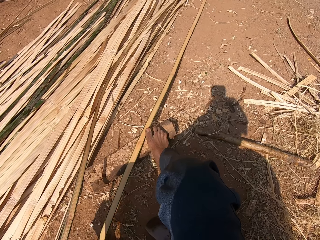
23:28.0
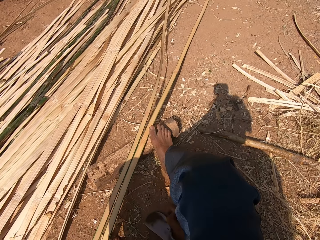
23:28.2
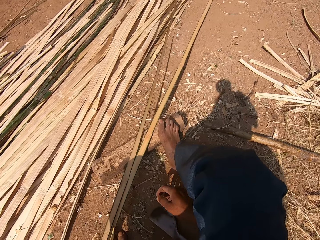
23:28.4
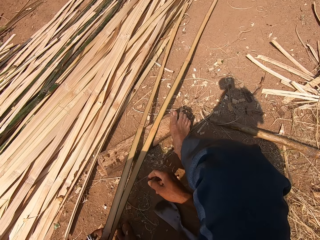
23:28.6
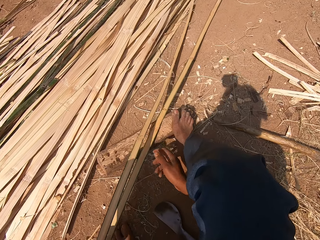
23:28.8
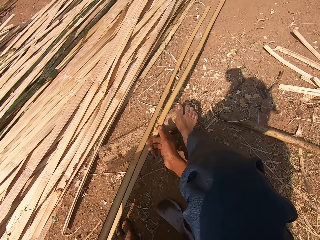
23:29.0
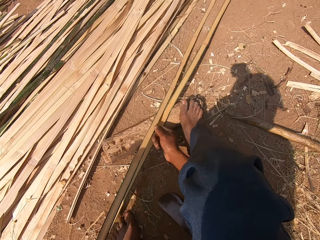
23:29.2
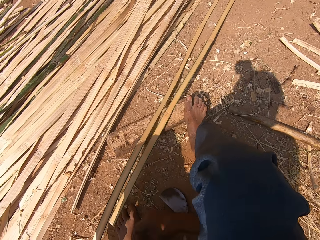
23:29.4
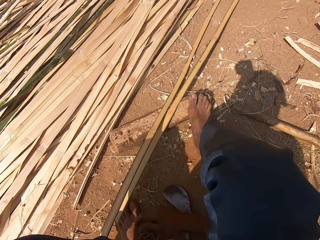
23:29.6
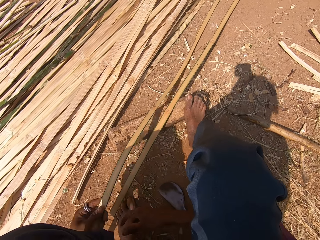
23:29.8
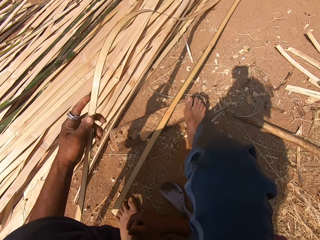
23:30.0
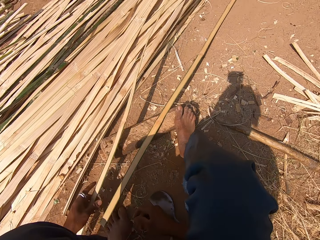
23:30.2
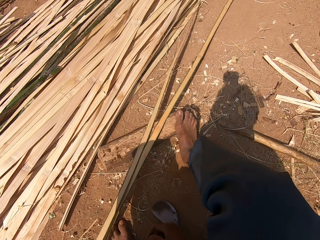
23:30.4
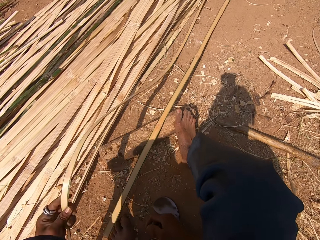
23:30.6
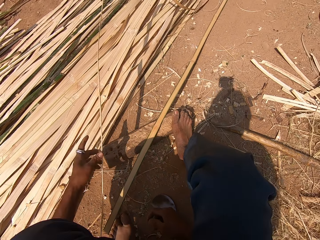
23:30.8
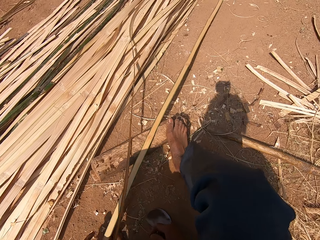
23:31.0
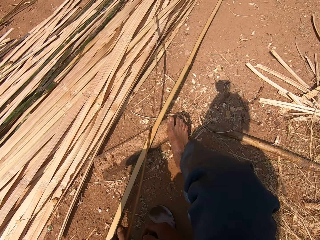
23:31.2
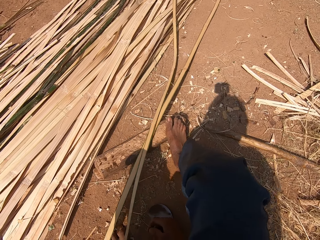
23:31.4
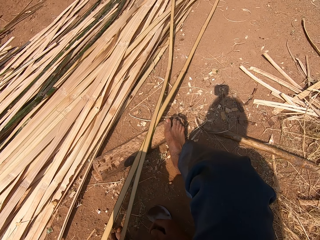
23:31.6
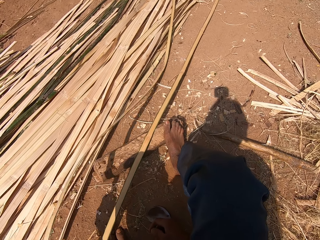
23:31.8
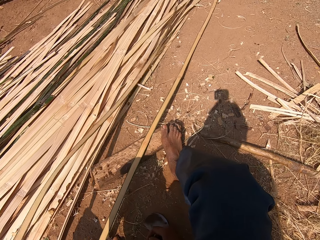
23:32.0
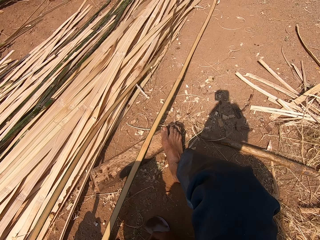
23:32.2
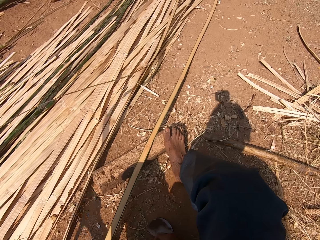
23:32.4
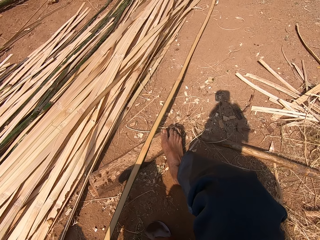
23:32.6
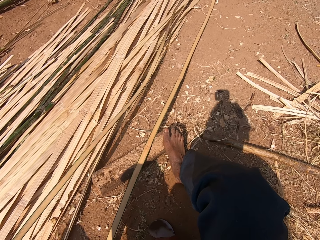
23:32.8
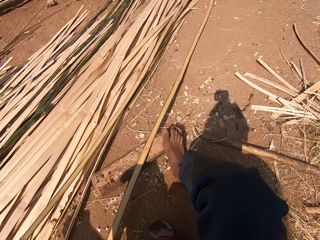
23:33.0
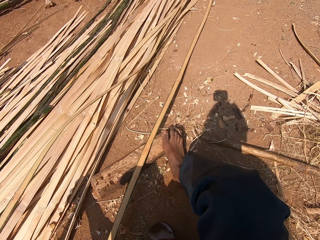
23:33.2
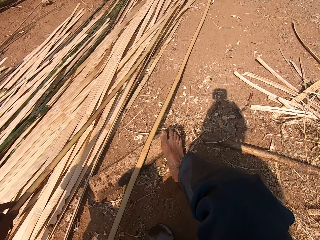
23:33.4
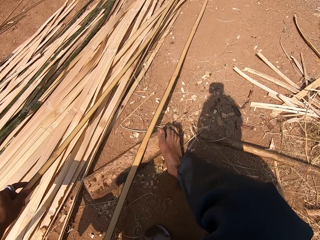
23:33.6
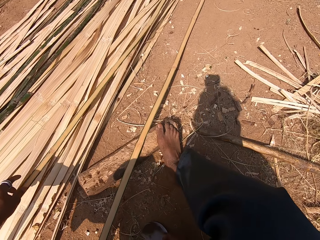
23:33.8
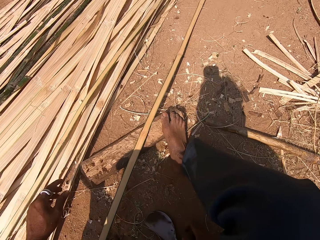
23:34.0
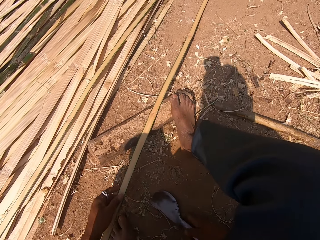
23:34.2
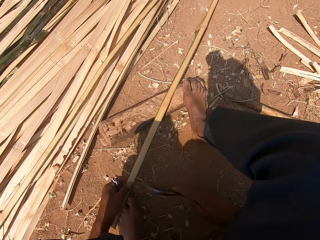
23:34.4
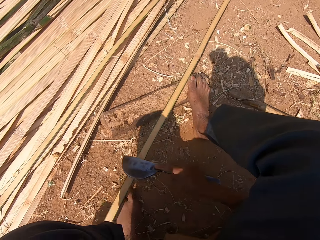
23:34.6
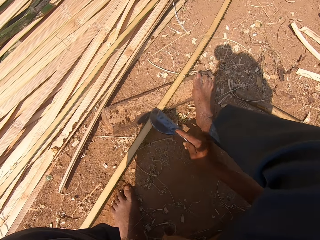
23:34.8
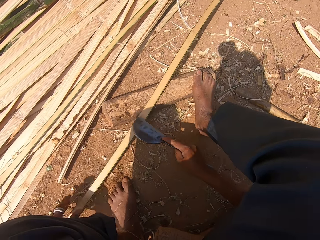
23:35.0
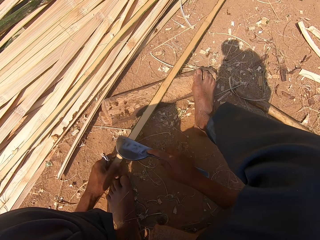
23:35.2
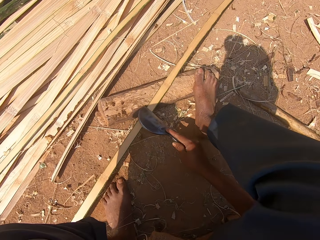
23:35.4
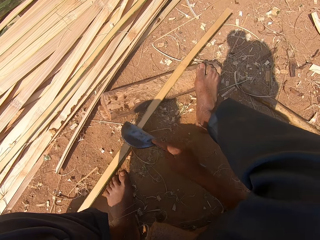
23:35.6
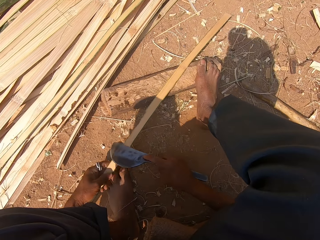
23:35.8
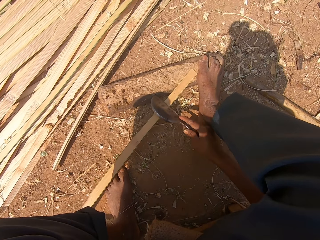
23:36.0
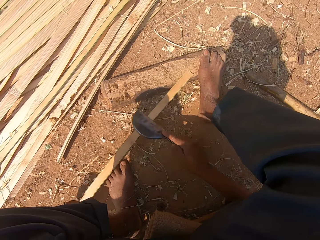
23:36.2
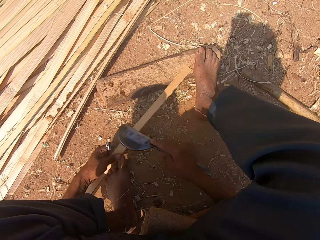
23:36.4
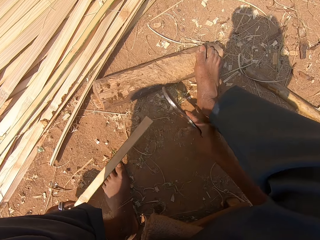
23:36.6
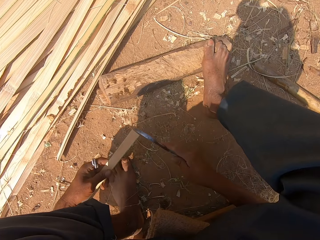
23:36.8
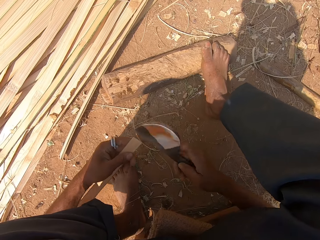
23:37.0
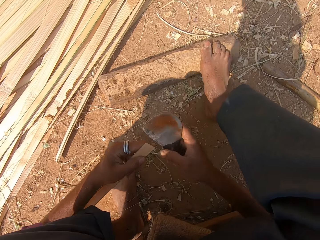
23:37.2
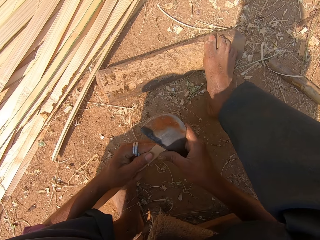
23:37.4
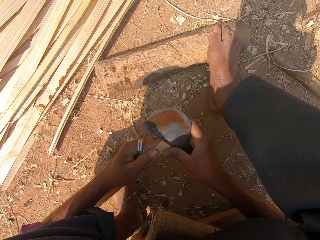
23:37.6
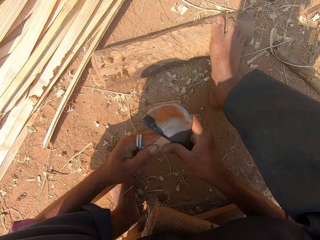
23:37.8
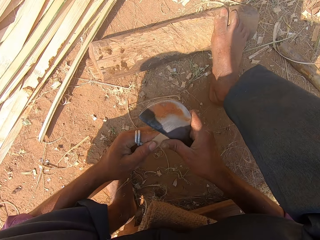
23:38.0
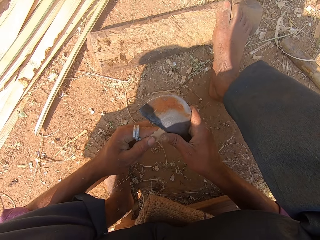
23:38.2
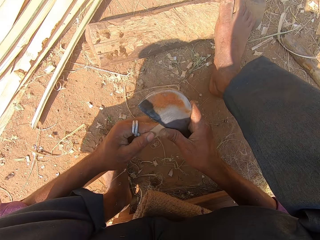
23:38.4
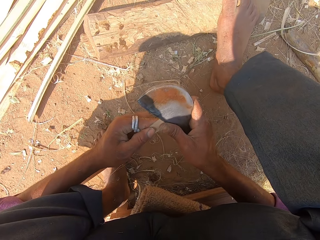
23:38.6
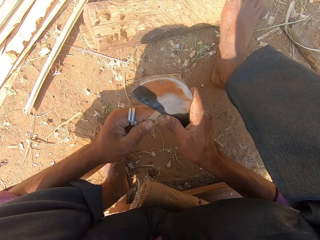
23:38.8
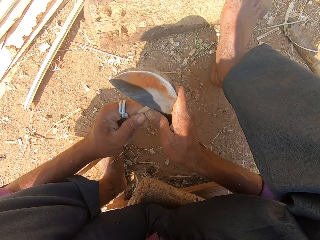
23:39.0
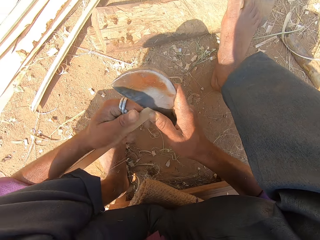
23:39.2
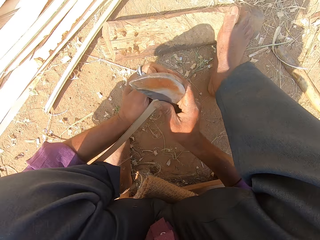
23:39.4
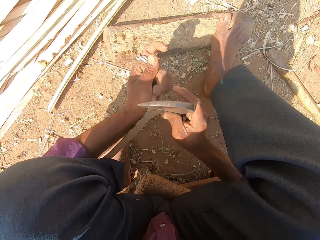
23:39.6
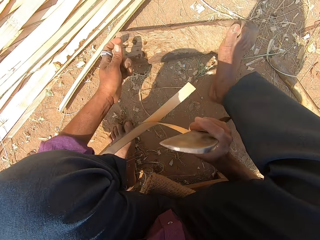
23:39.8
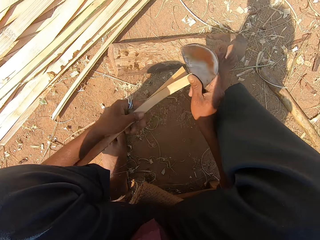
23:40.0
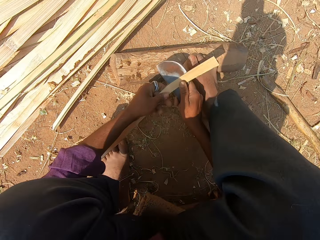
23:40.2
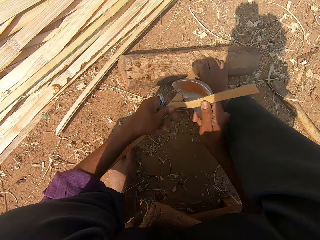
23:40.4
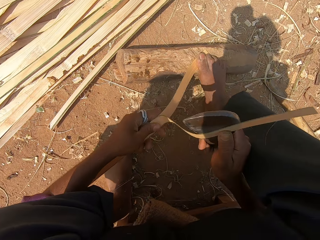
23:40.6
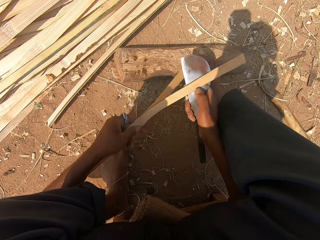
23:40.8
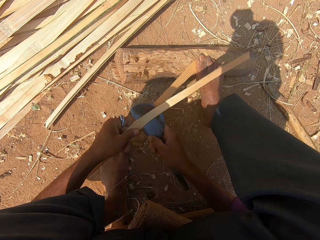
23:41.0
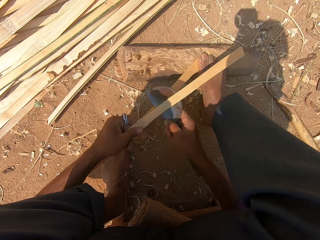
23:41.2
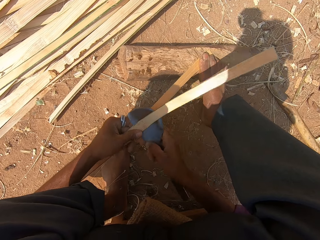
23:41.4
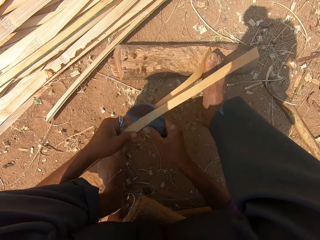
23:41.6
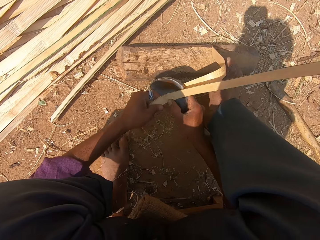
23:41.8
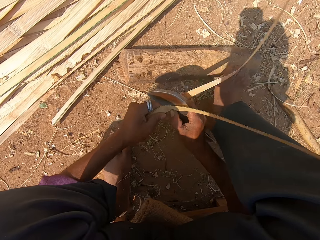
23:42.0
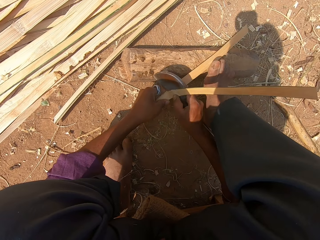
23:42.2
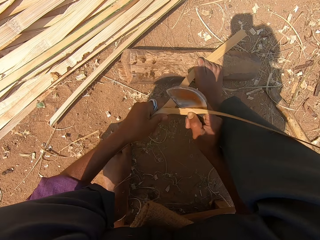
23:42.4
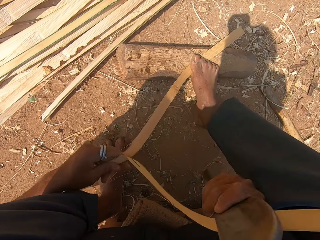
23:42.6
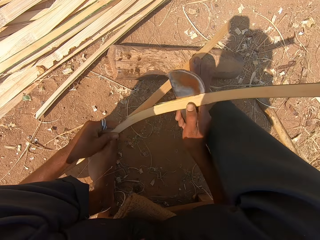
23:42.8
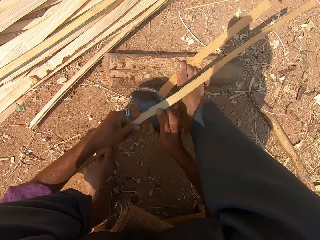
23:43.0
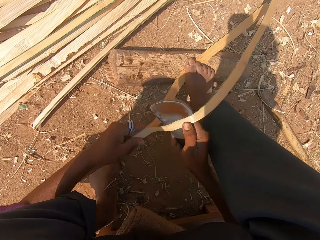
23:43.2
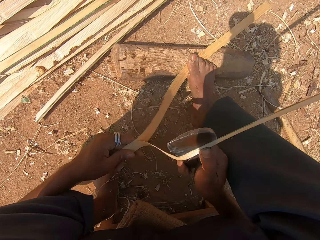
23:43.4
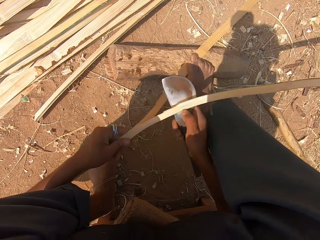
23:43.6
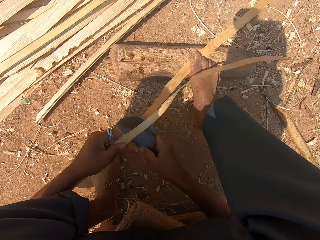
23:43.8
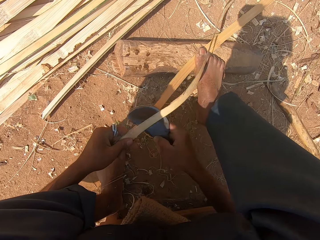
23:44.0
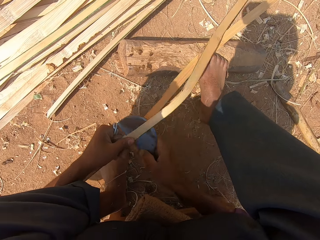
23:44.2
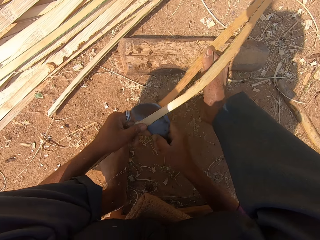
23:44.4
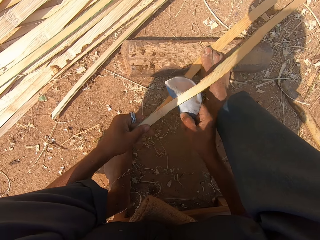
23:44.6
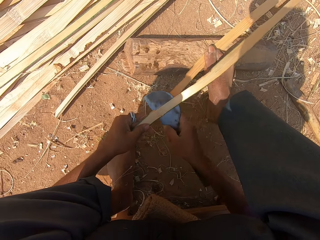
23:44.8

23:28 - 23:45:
The camera wearer places the bamboo on the ground. They smoothen the bamboo stick with a knife. They remove the remaining bamboo. They divide the bamboo with a curved knife.

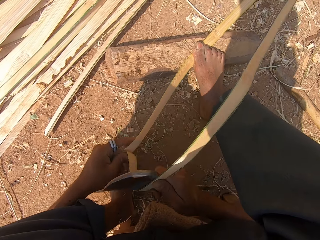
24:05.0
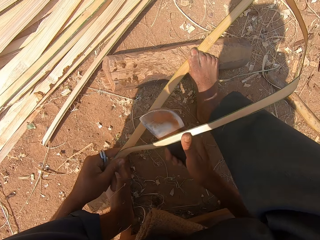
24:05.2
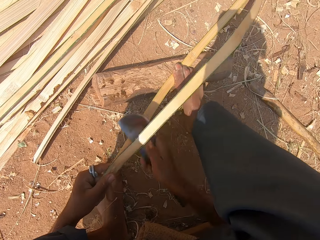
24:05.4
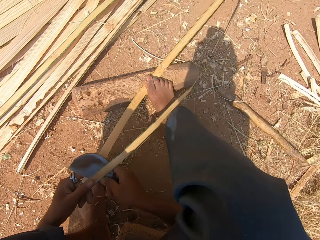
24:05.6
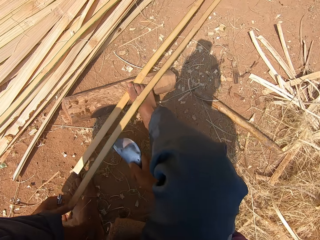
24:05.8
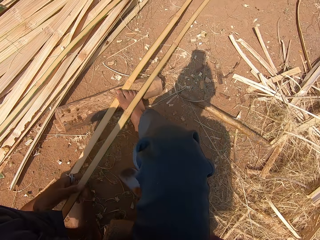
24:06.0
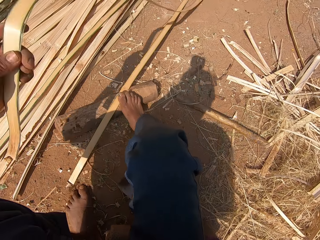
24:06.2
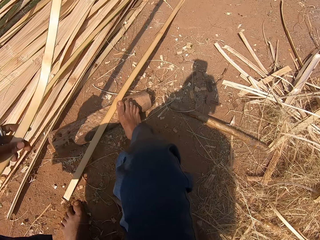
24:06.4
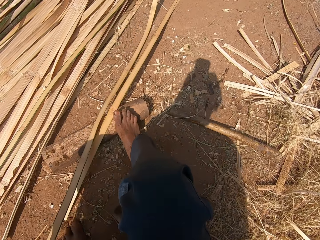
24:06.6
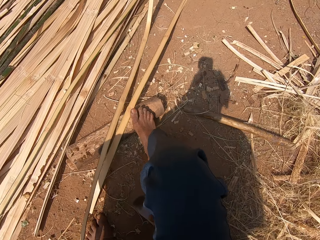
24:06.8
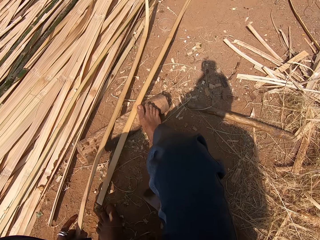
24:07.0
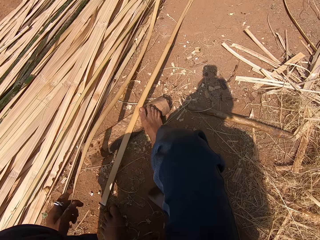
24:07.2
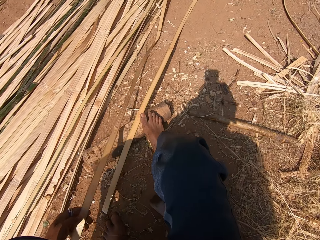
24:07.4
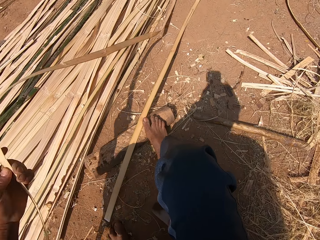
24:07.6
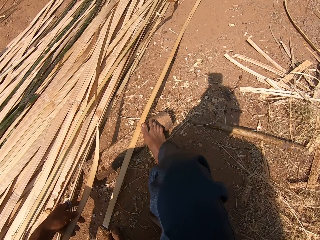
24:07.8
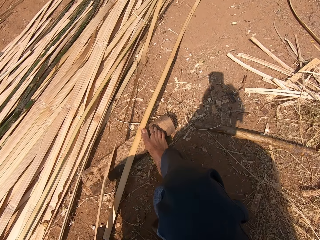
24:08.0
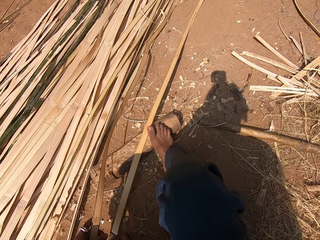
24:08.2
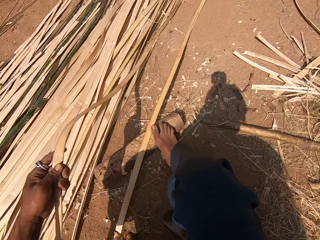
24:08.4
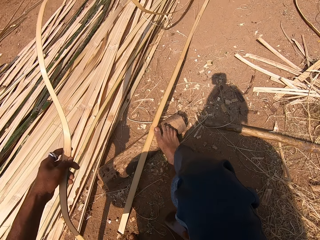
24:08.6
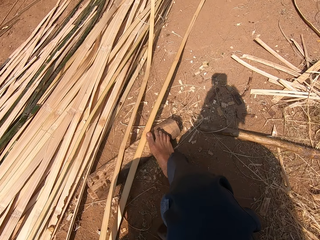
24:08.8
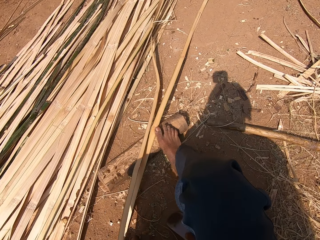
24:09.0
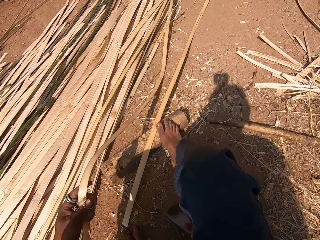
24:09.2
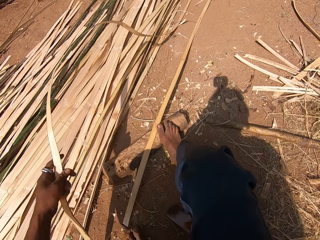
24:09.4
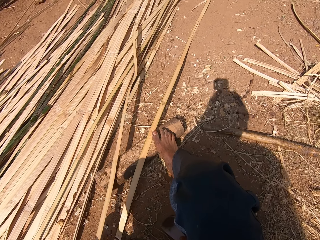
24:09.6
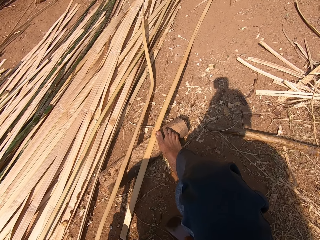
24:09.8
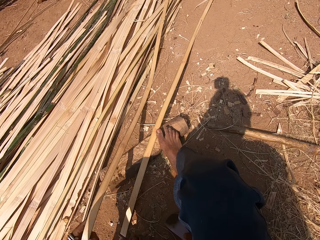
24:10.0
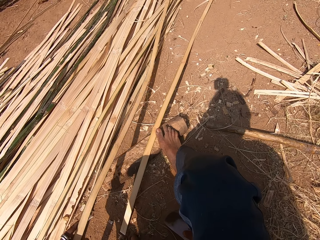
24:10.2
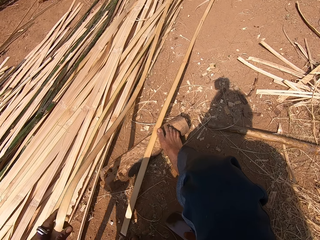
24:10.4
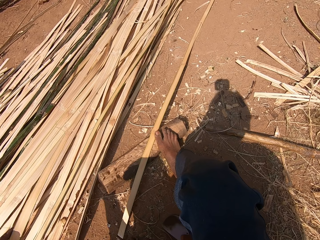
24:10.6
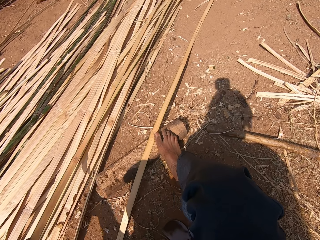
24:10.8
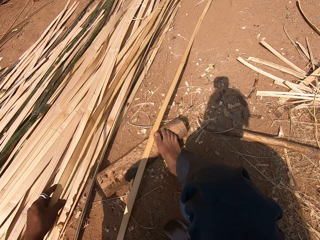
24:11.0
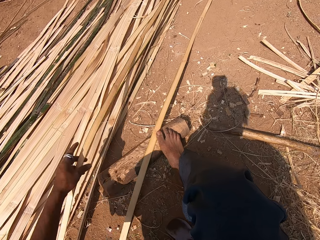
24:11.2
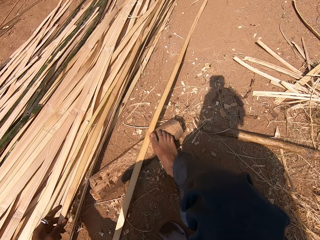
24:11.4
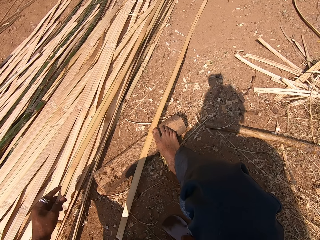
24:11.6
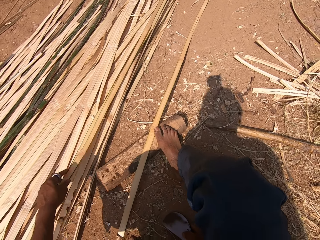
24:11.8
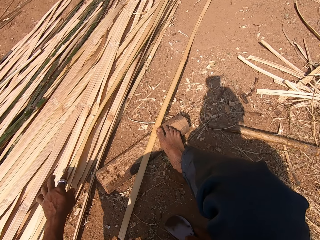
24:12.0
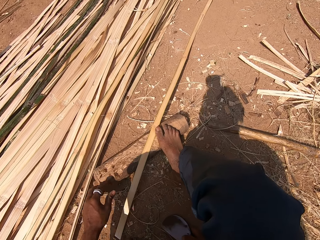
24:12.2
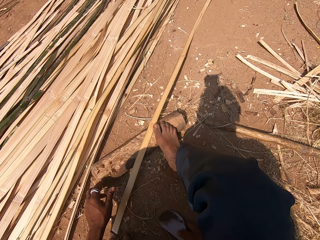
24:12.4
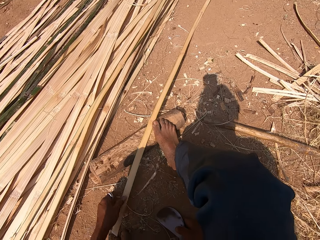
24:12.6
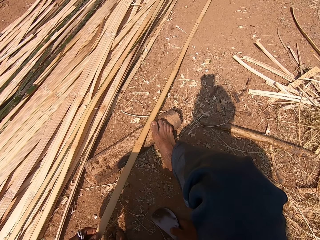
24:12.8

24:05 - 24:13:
The camera wearer holds the piece of bamboo stick with his hands. He places the bamboo on the ground.
